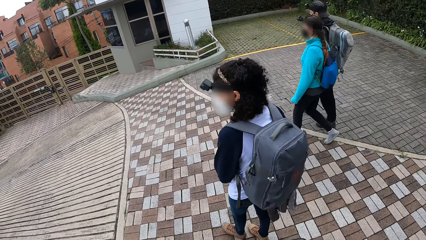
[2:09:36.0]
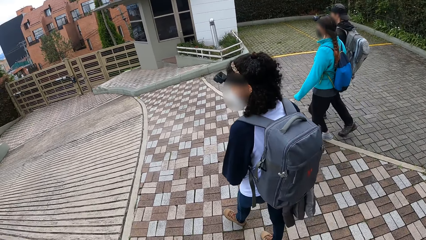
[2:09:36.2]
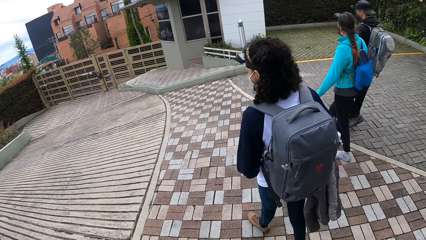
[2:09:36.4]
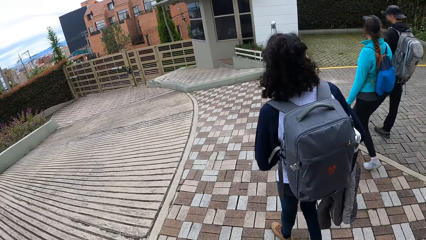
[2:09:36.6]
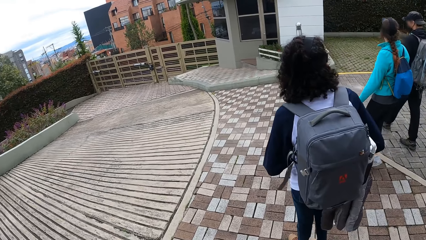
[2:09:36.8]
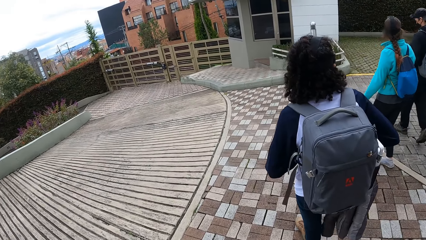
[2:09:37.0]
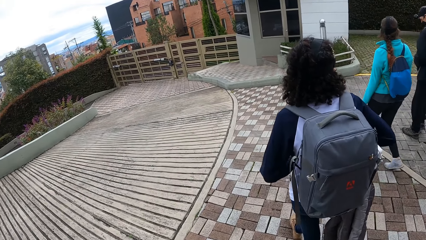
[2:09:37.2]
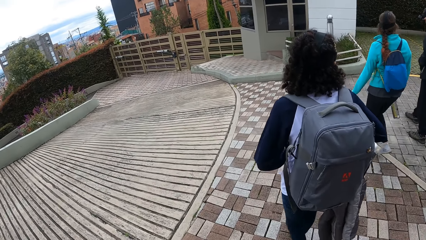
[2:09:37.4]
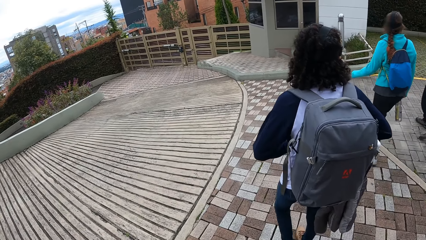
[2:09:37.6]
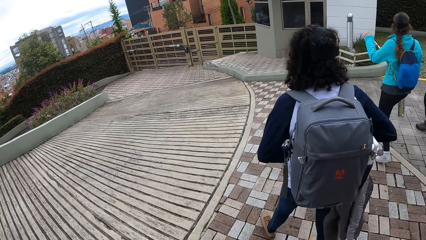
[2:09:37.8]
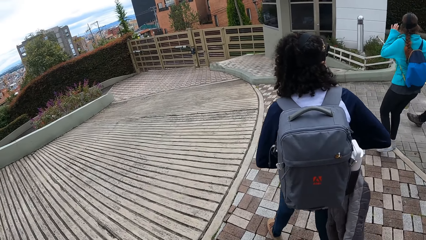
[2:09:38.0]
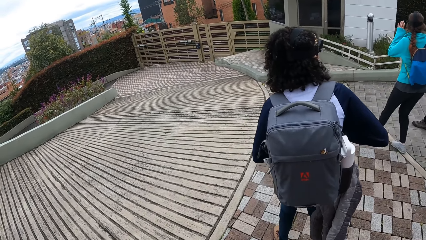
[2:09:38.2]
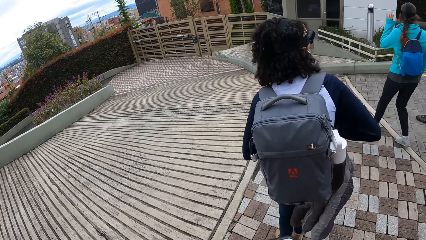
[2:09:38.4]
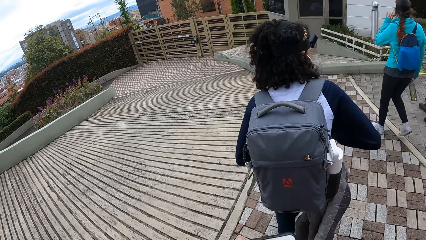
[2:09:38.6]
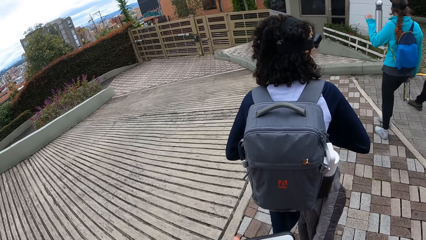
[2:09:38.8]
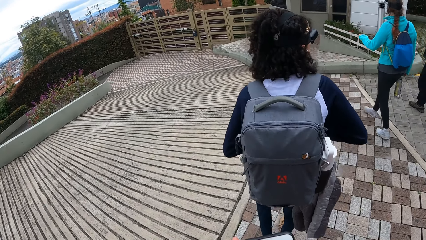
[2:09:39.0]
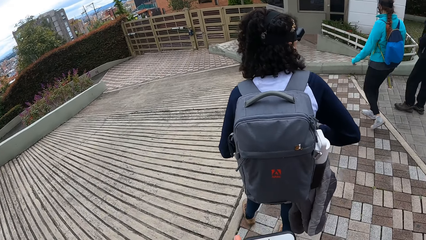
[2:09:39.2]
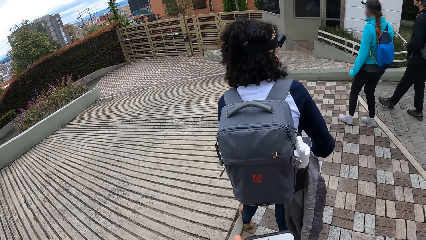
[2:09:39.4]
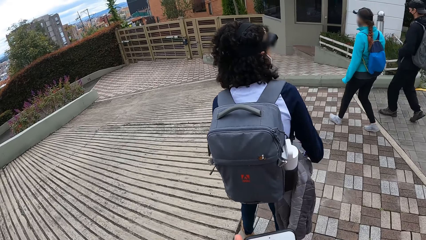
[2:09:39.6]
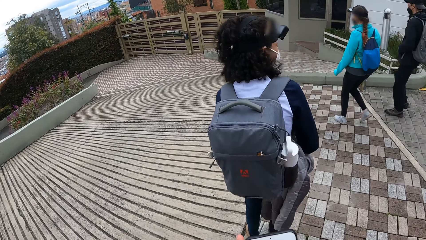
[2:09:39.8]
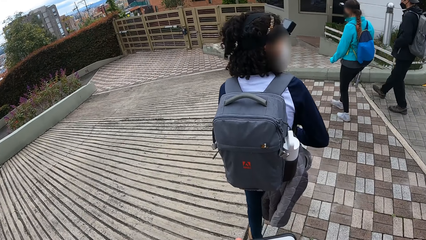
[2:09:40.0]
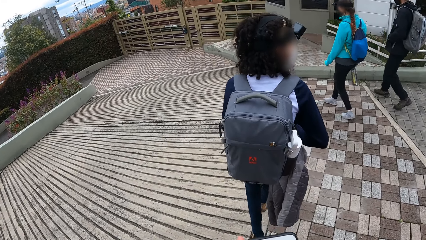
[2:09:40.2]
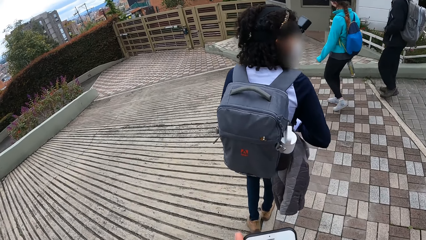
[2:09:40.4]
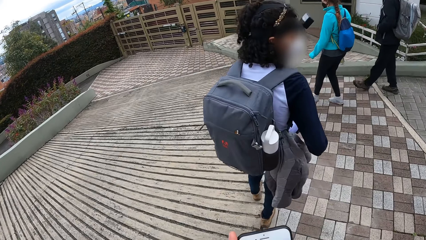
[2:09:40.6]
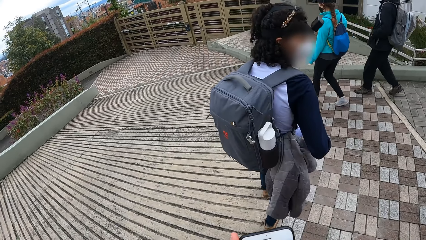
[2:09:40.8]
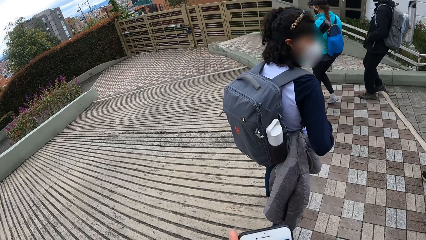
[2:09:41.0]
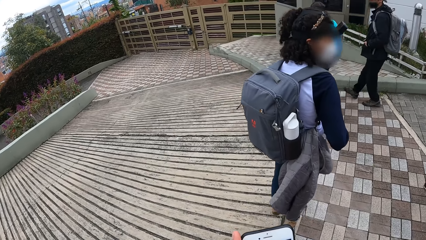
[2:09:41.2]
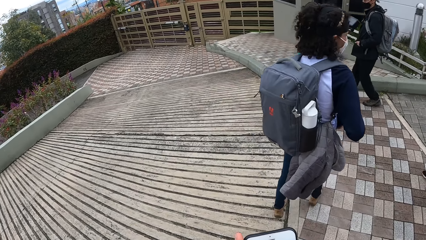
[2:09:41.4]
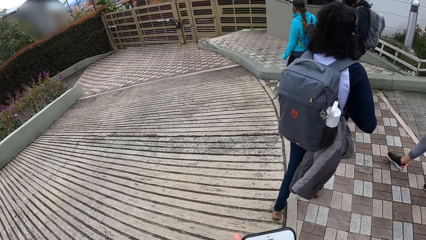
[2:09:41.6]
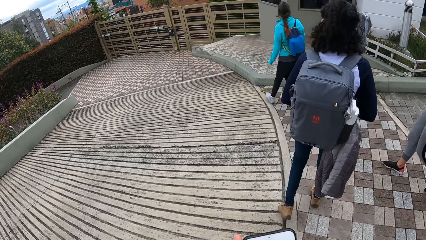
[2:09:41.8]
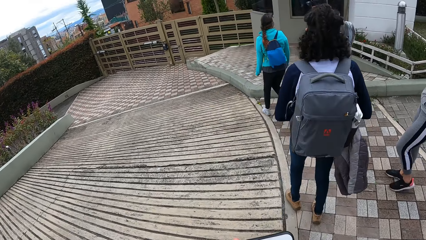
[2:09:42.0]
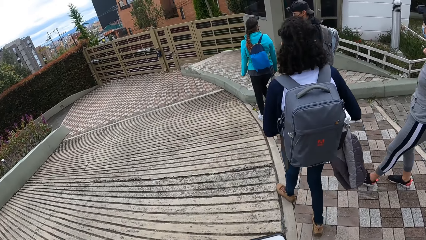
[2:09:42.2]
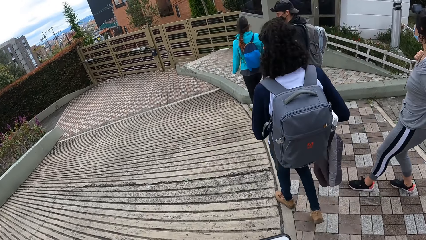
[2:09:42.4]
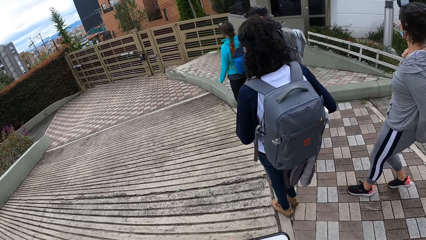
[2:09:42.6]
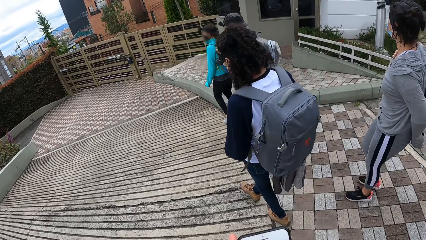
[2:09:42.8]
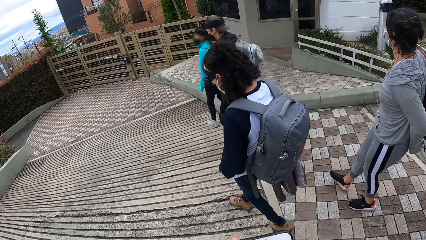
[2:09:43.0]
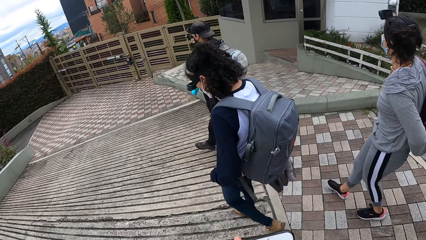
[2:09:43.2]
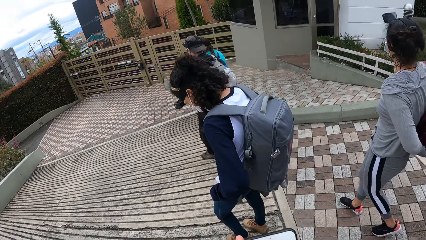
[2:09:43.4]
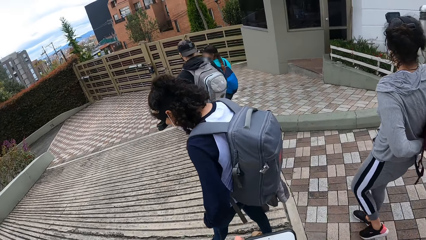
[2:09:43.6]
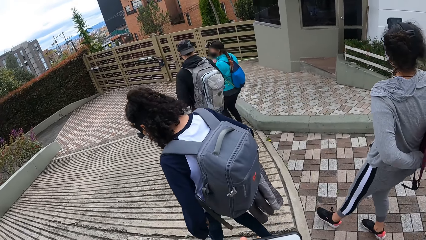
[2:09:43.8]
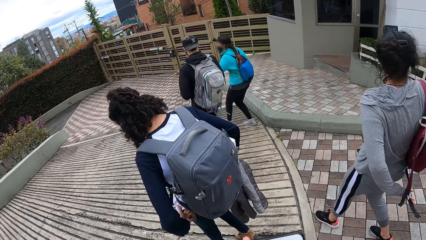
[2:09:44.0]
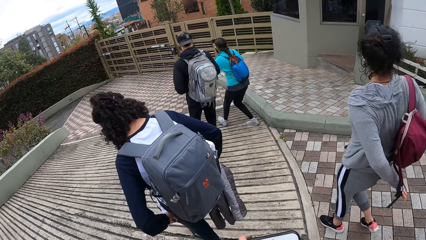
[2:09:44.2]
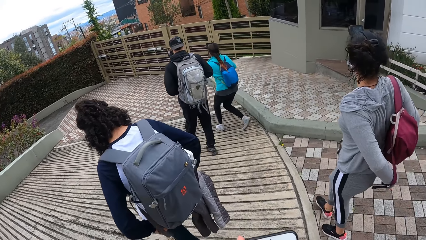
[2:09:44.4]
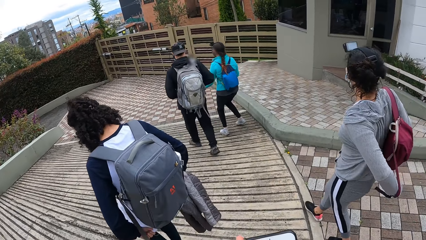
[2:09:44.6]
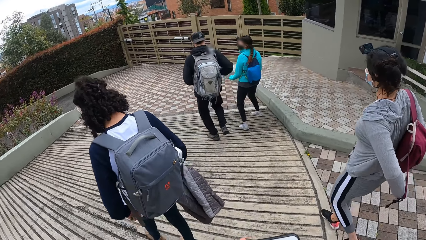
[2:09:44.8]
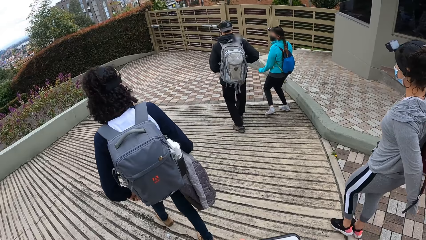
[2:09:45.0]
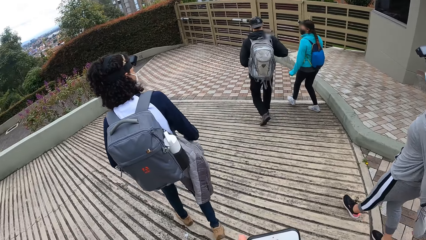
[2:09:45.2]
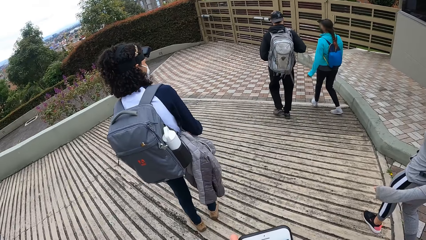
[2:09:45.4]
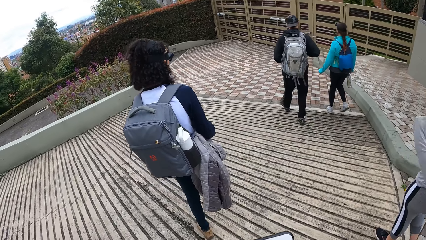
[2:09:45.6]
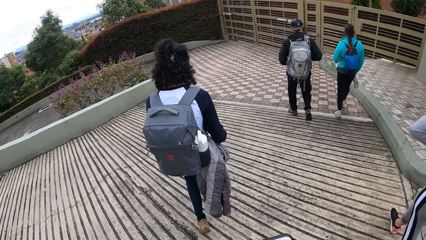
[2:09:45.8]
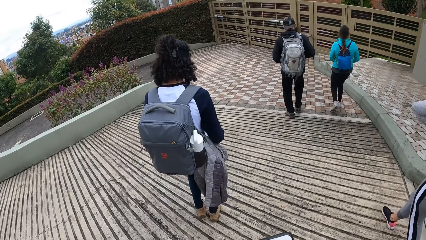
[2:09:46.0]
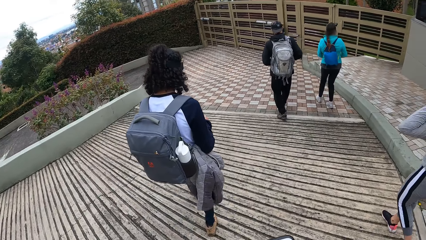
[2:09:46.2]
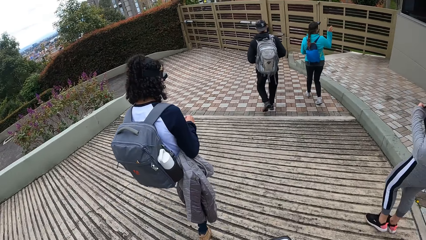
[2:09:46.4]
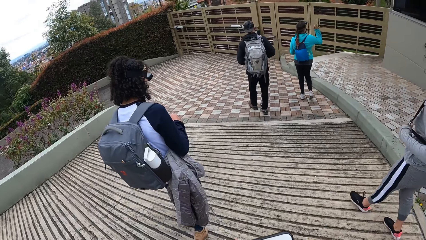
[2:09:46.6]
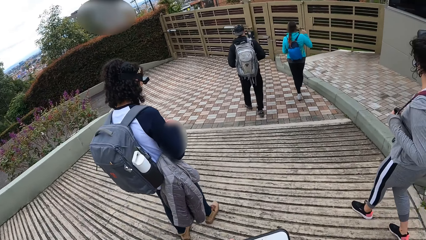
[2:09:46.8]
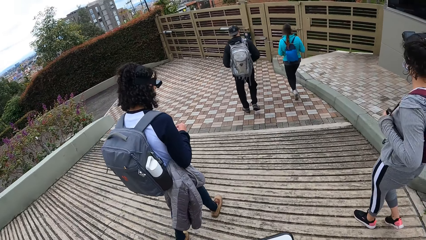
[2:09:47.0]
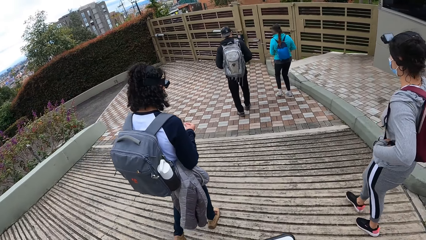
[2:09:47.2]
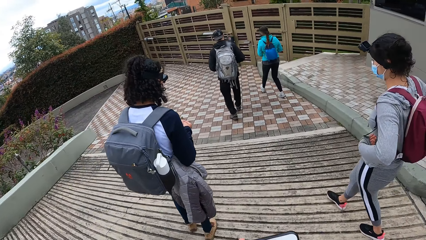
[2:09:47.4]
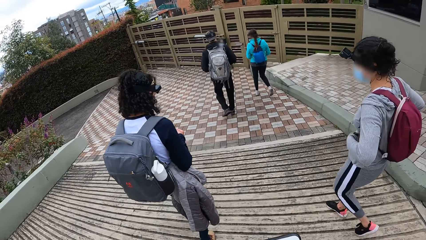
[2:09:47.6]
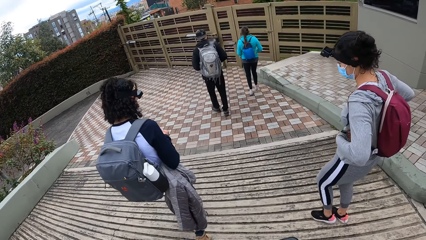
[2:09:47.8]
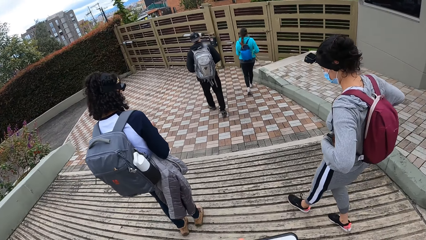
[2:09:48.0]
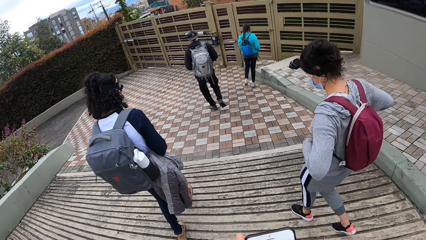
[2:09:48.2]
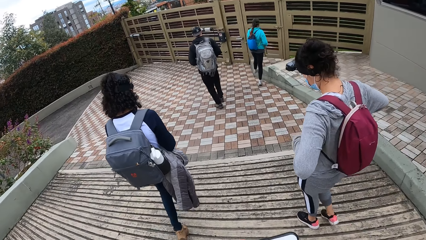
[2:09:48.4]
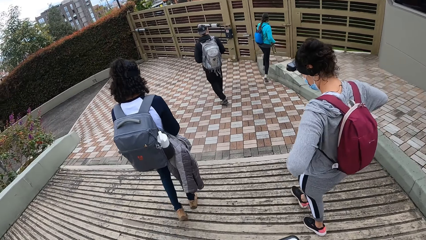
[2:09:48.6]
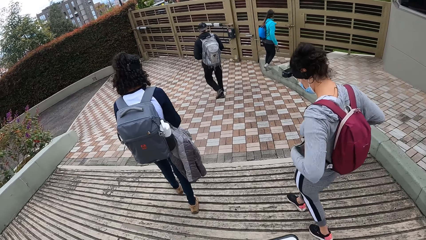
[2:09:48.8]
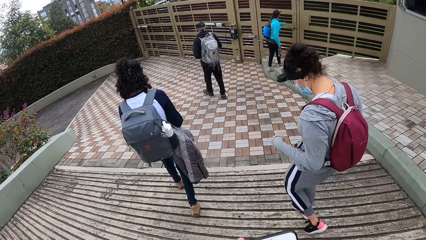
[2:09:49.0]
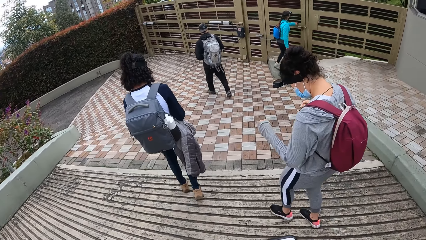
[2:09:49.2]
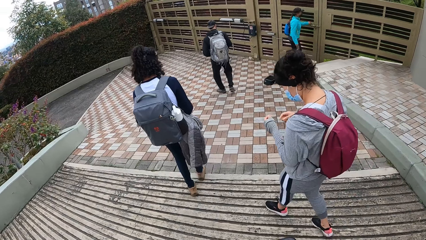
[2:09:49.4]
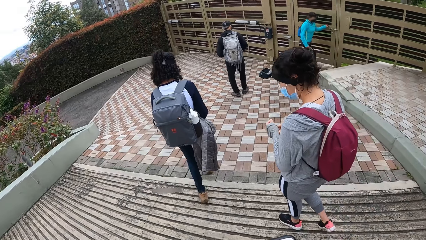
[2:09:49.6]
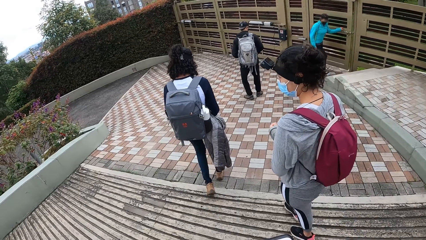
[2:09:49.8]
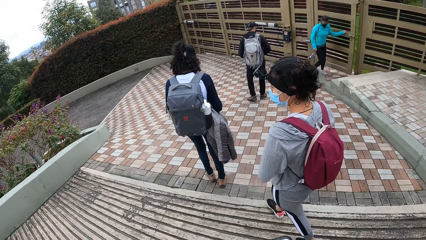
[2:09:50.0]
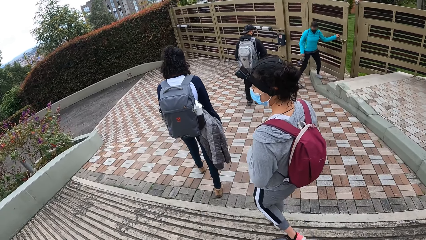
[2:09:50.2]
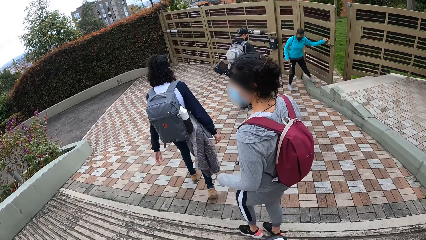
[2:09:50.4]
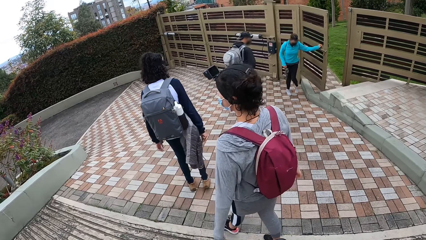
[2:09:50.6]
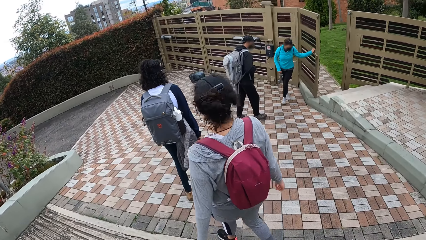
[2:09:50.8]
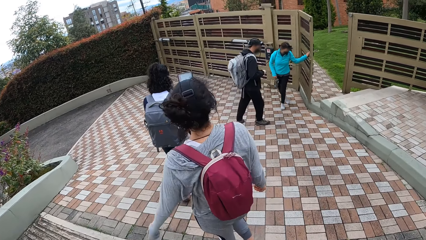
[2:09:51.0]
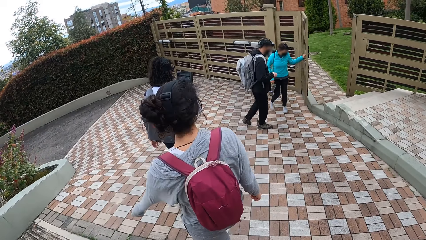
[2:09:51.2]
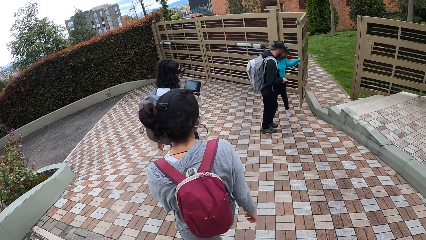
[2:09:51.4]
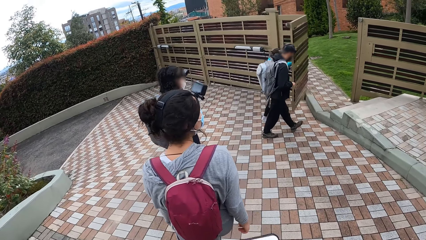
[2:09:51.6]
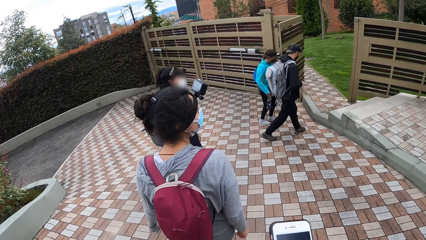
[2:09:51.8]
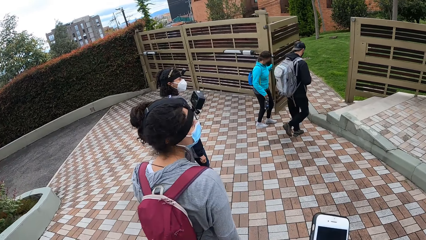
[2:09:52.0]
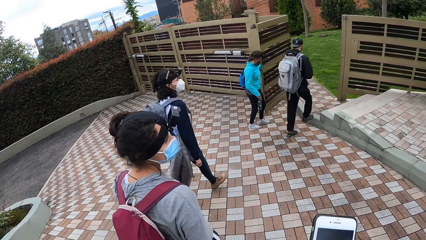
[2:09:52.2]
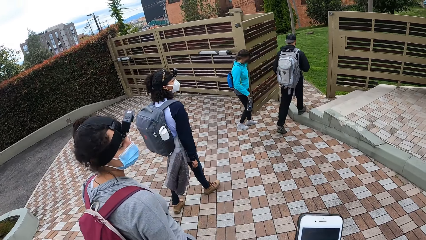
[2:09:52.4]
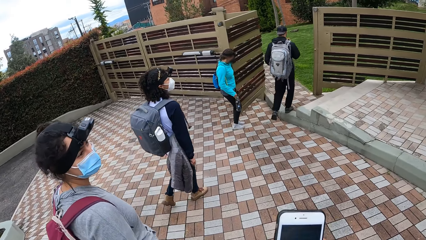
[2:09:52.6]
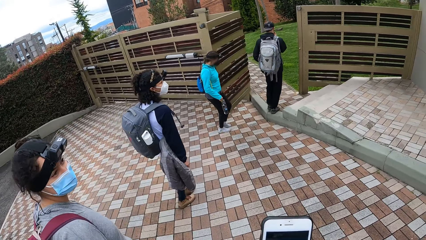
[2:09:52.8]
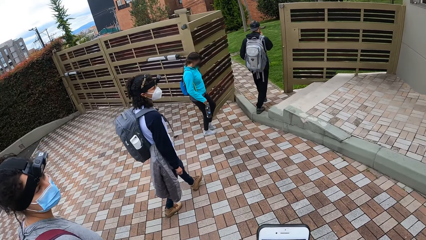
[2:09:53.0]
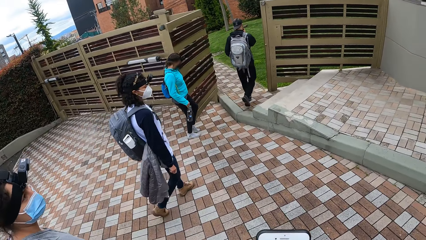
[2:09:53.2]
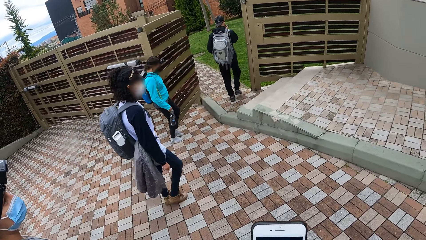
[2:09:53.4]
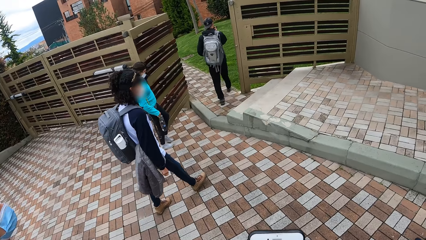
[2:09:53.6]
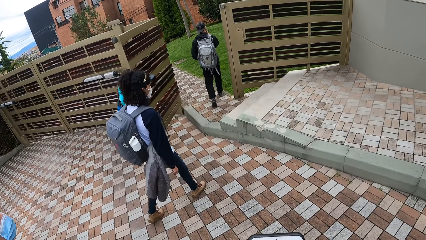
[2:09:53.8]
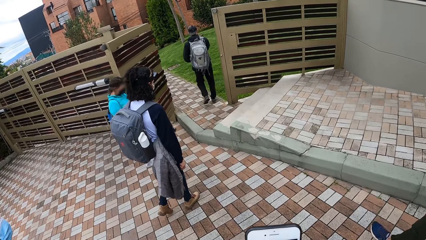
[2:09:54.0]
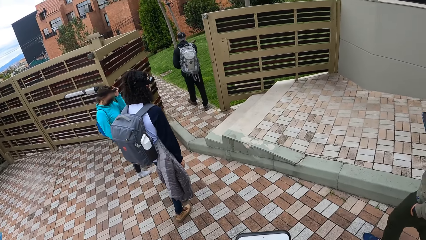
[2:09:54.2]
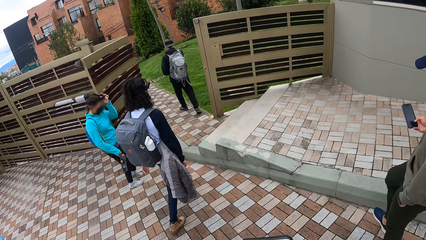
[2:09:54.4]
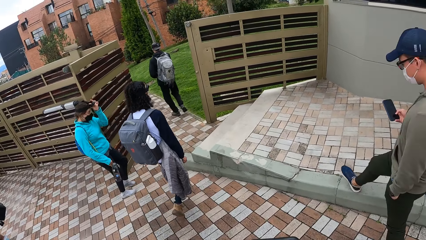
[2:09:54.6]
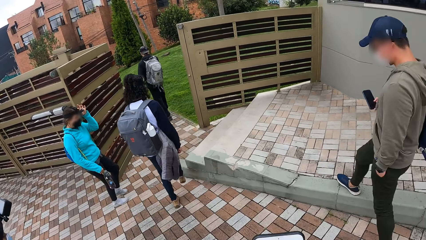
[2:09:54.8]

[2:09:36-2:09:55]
A woman wears the bag properly on her back. Another woman opens the gate with her left hand. The camera wearer operates the mobile phone with her right hand.
